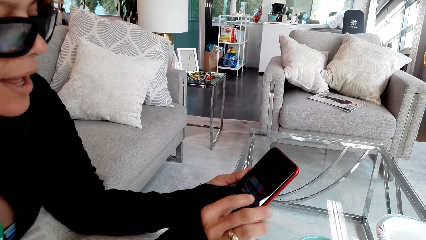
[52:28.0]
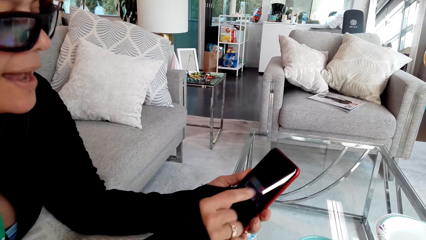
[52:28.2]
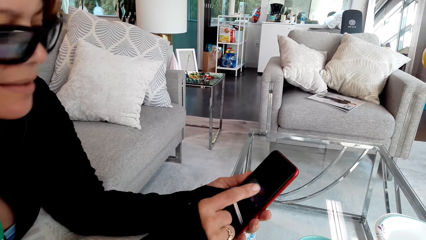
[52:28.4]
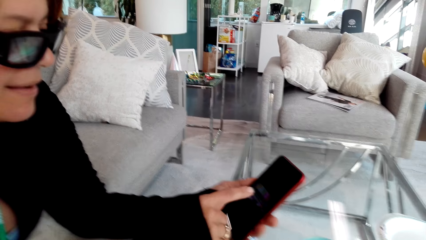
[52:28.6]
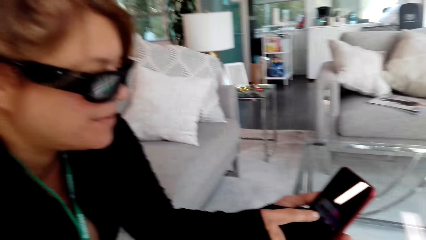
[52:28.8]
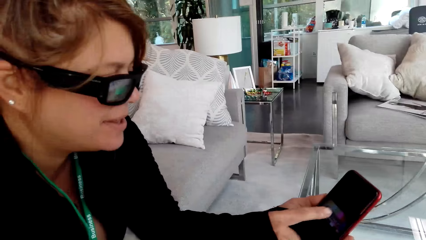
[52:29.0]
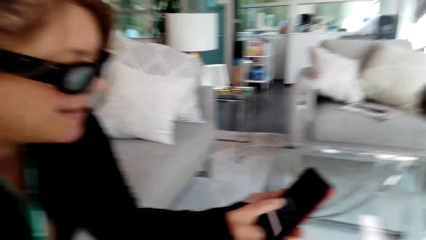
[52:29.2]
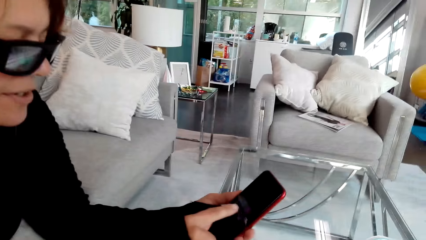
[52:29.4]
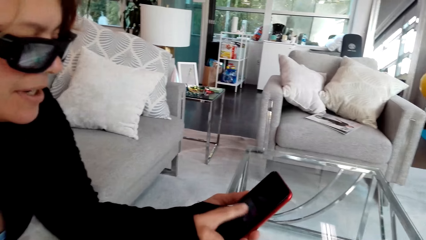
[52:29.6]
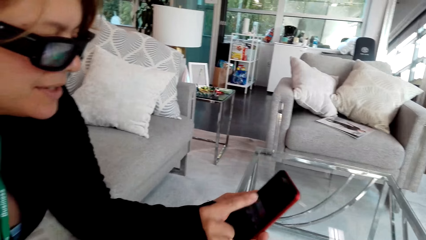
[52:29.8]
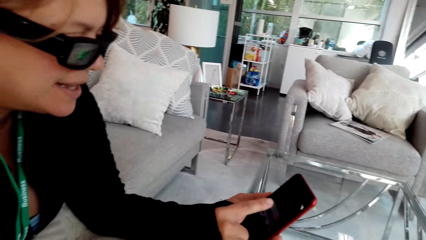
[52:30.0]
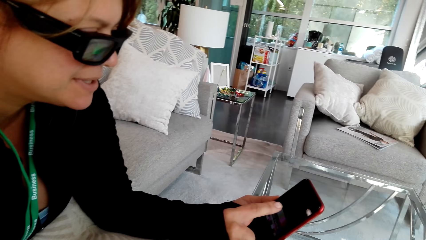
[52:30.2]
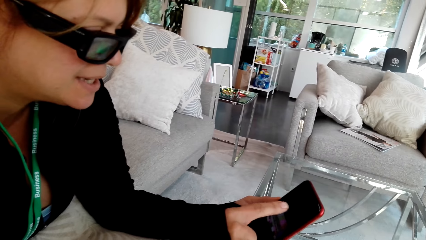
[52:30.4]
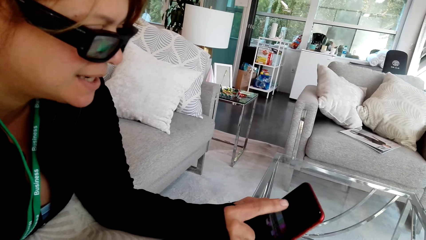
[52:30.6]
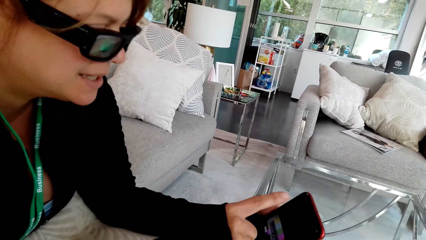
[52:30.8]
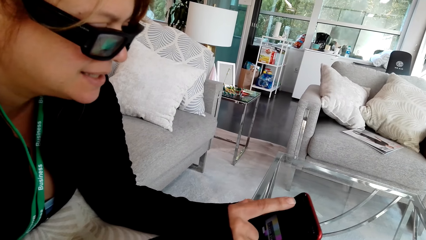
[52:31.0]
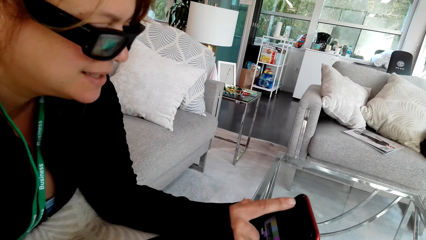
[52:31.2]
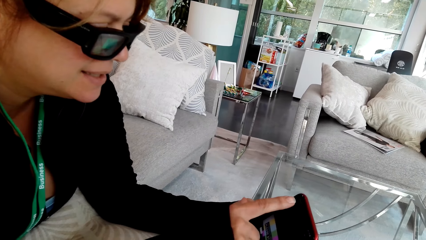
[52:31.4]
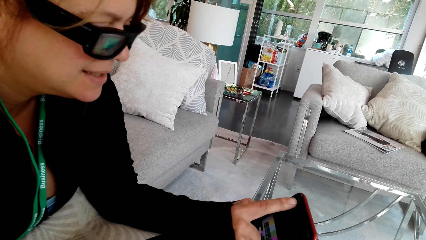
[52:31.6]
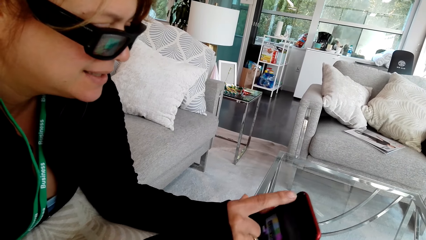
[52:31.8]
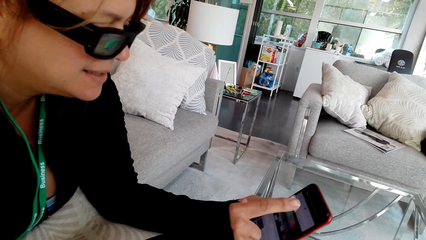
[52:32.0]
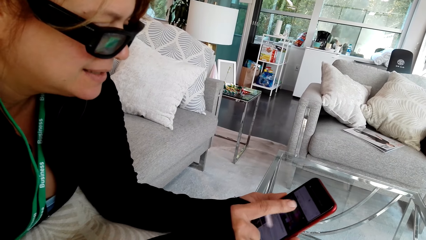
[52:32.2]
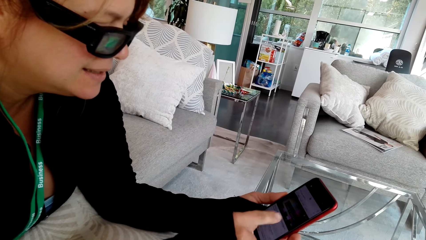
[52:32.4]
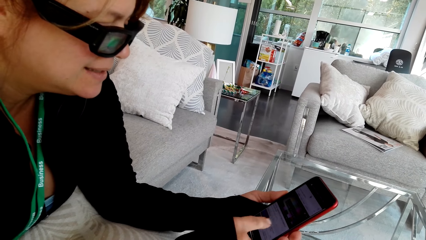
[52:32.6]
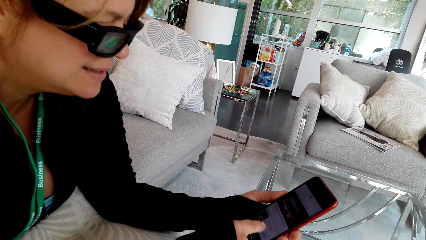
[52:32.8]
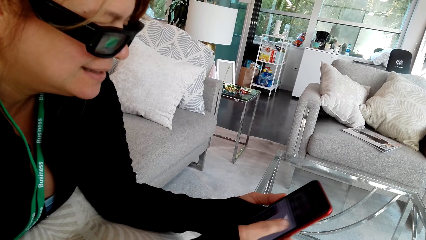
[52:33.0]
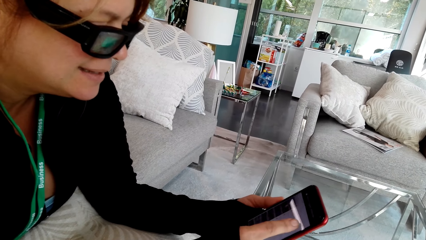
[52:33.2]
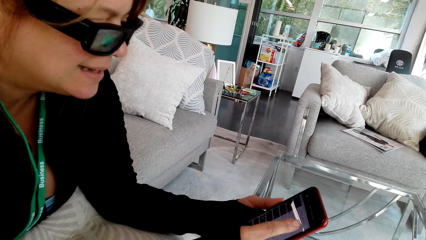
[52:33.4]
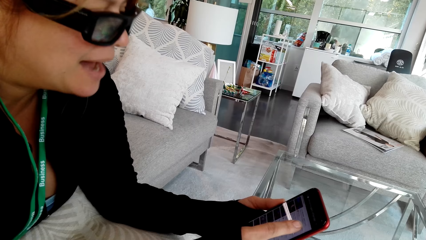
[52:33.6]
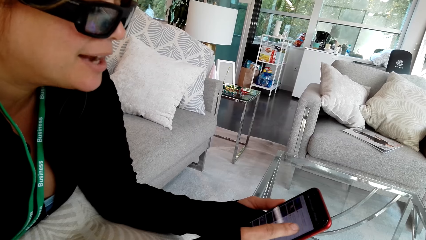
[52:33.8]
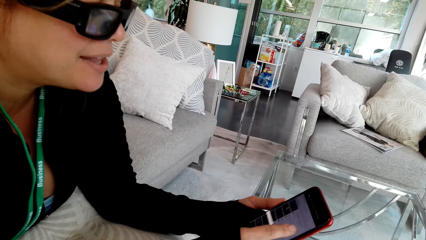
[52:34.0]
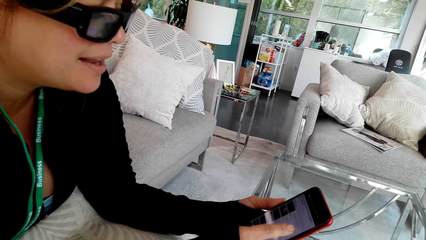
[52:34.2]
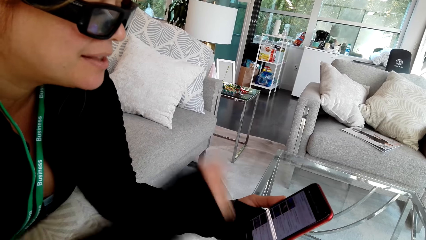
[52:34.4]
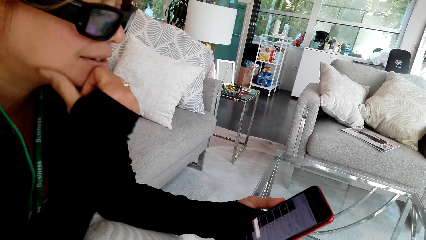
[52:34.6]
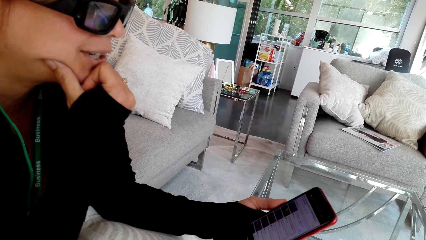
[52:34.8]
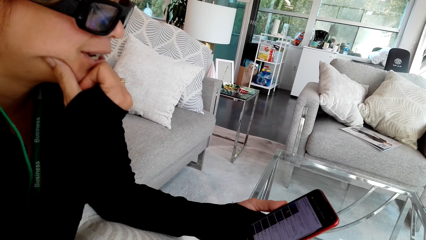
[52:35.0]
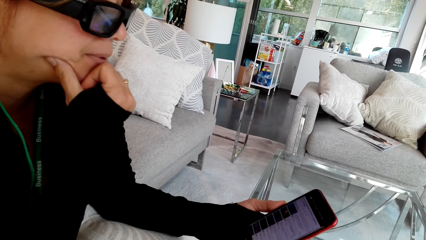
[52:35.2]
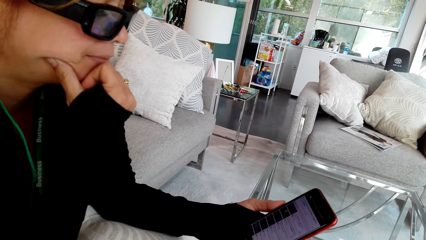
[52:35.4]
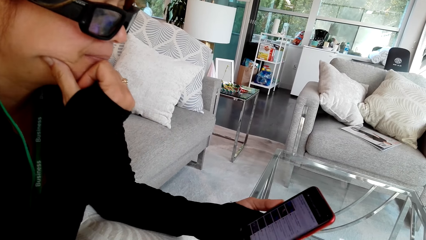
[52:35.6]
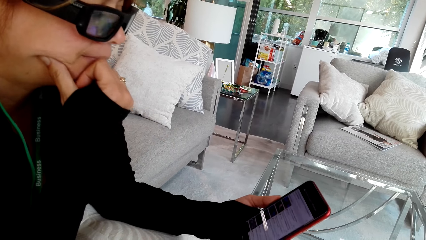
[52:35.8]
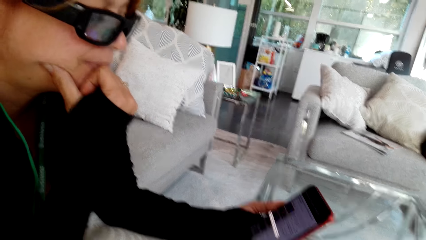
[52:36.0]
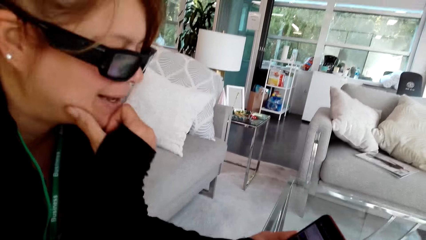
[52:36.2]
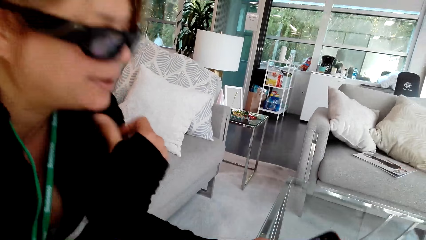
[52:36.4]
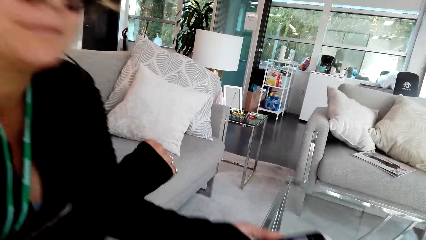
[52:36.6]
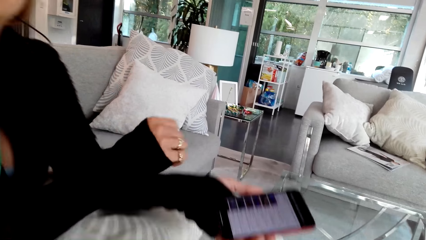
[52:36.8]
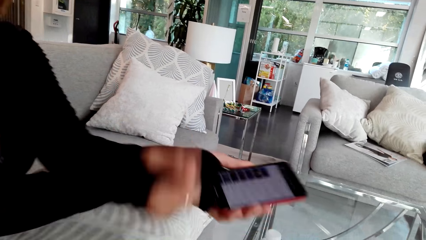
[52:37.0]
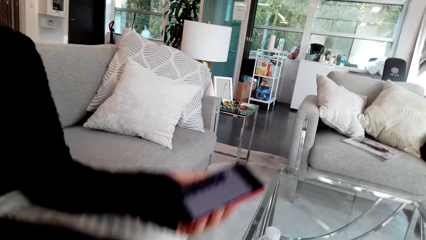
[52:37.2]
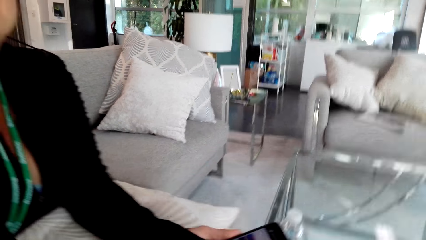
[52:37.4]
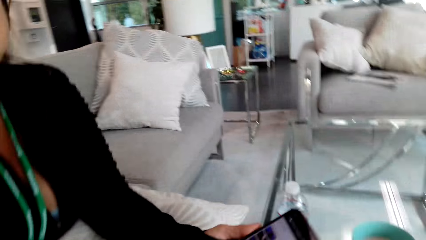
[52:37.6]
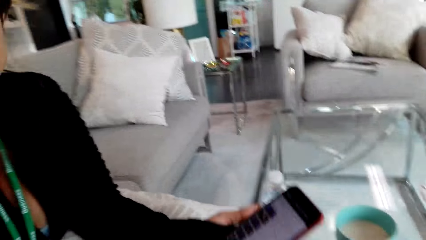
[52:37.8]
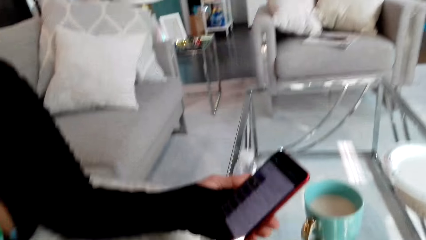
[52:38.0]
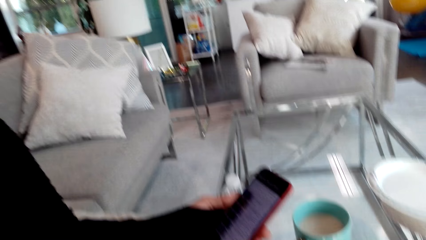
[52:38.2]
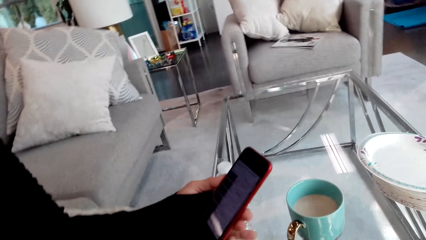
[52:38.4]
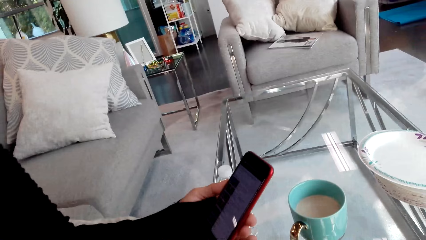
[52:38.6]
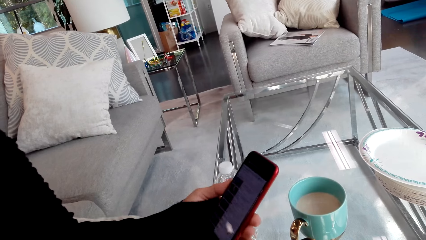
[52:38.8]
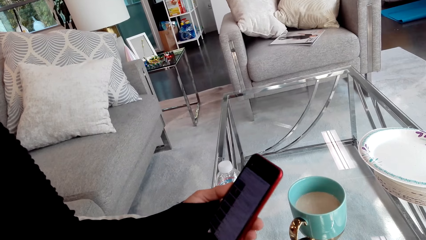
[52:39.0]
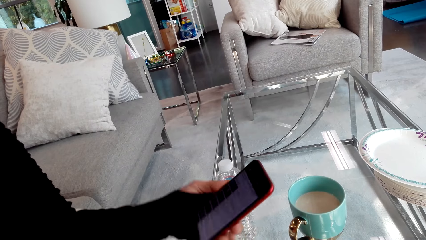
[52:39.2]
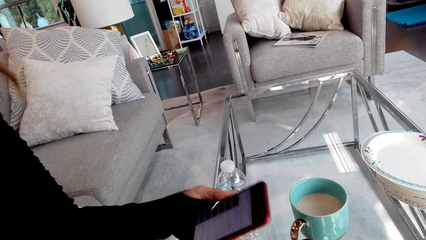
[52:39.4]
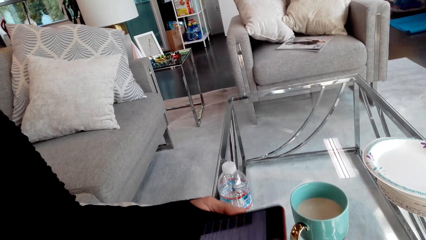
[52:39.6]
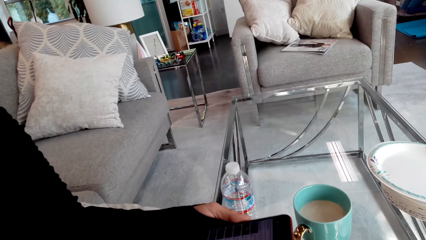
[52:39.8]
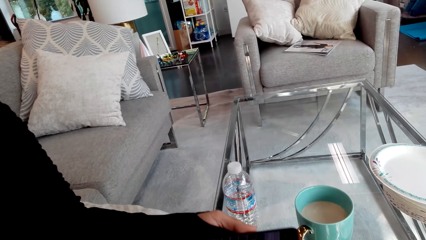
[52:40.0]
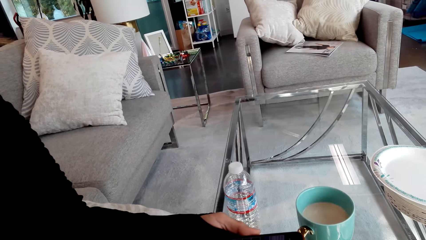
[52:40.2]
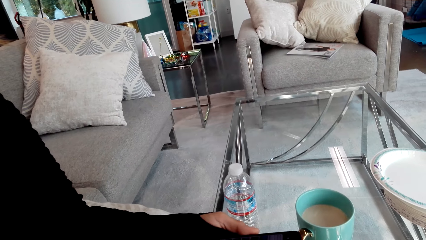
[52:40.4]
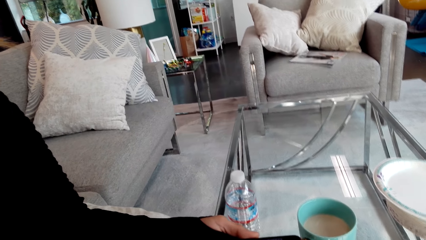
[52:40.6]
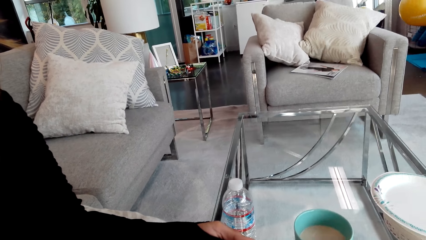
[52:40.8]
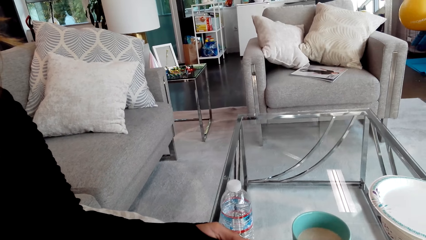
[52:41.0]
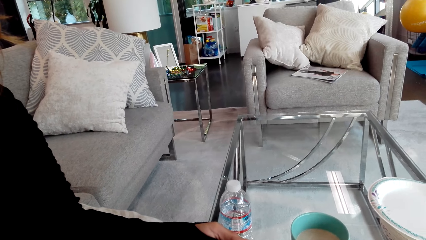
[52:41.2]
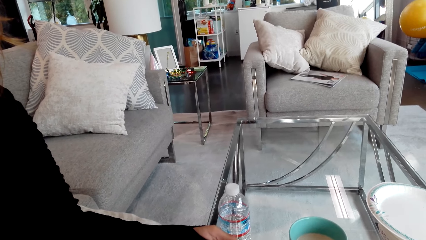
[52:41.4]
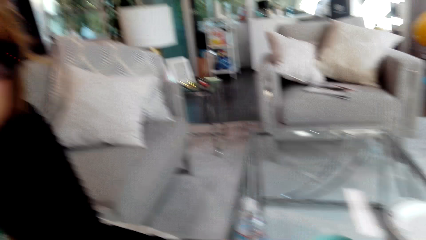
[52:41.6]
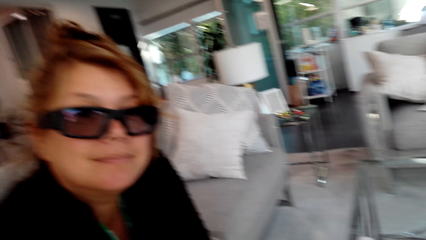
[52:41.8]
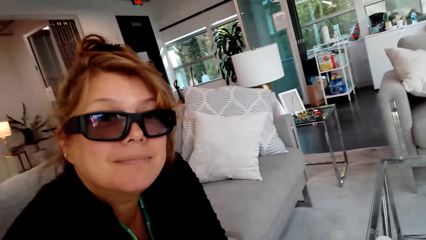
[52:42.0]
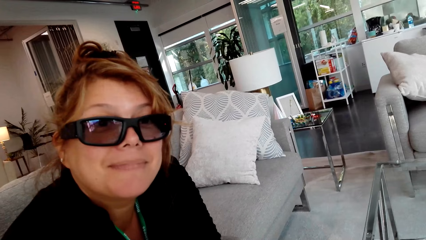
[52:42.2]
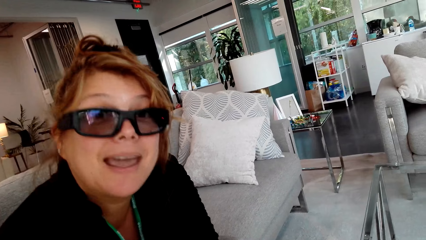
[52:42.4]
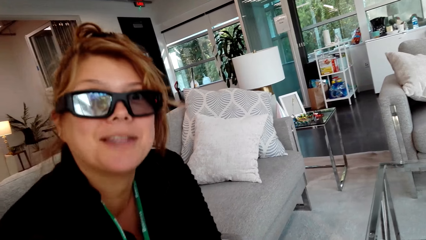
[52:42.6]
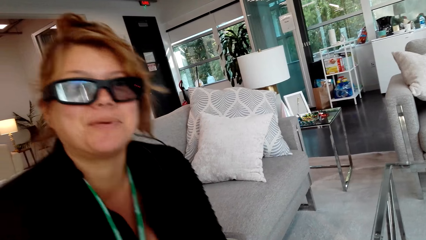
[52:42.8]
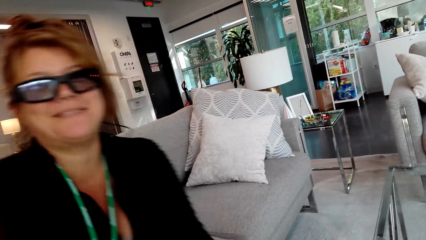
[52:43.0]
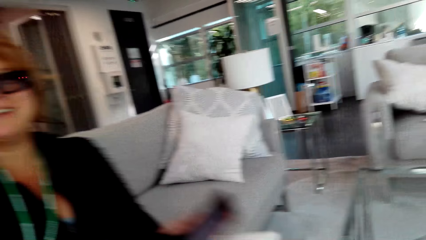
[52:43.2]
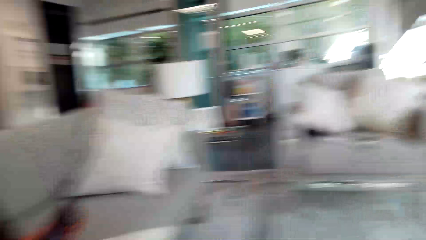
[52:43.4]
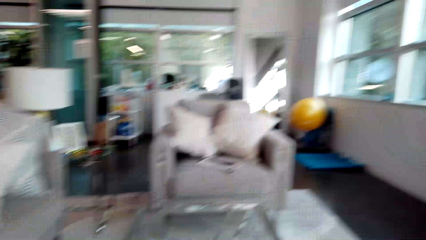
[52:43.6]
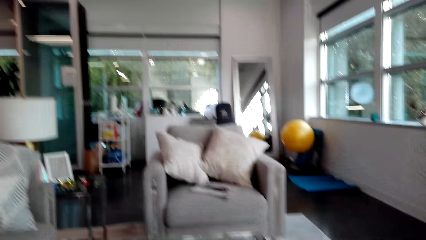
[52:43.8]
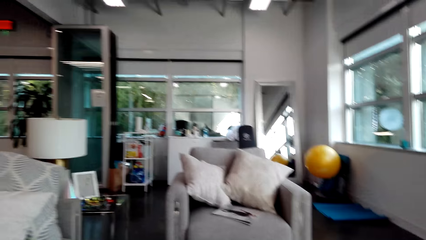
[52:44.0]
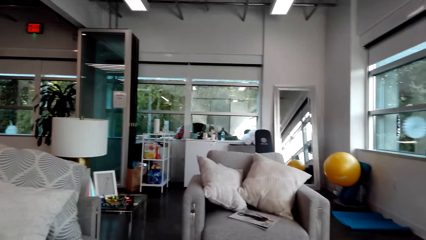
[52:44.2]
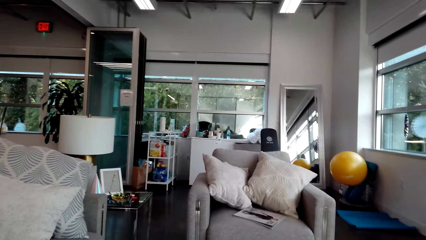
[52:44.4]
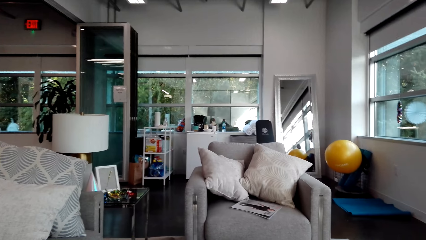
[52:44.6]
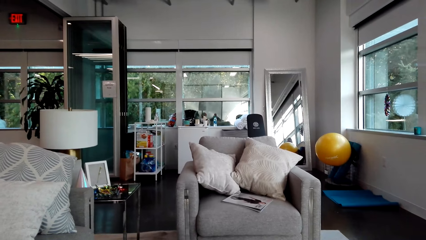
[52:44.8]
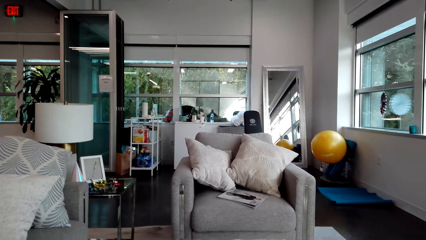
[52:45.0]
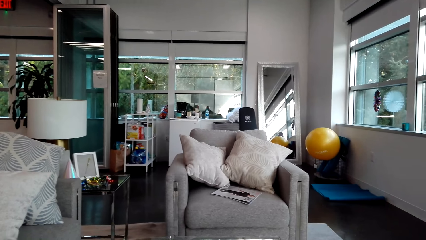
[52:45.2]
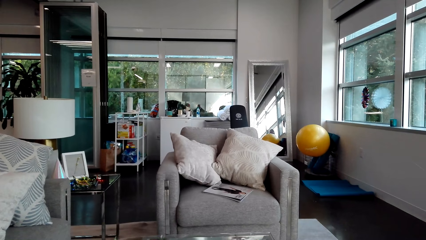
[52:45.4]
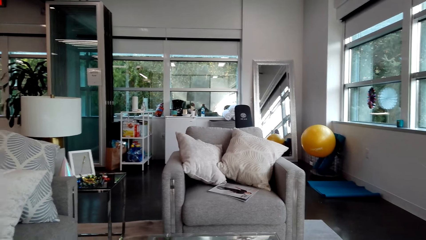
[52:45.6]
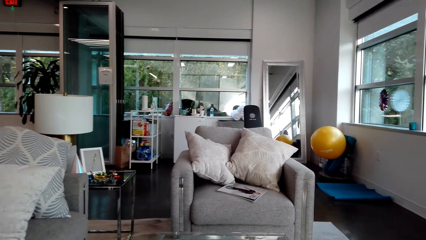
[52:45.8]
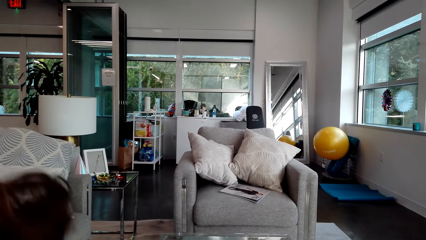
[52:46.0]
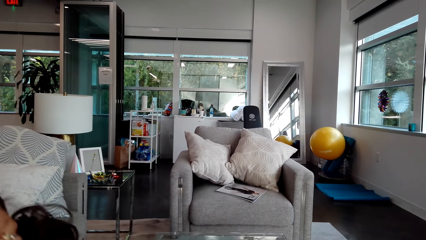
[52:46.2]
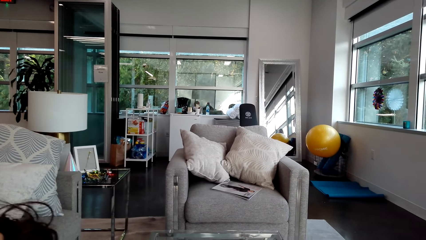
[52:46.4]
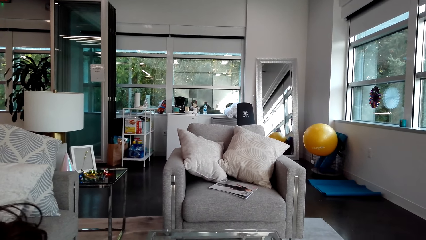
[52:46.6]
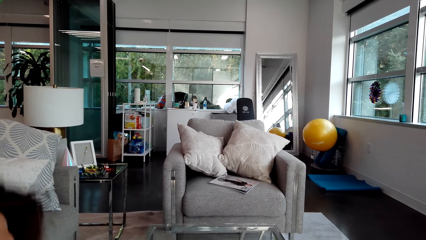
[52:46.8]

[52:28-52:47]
The person operates the phone. The camera wearer stares at the phone. The person converses with the camera wearer, operates the phone, touches the chin, stares at the phone and looks around. The camera wearer looks around. The person converses with the camera wearer. The camera wearer stares at the person and looks around.
